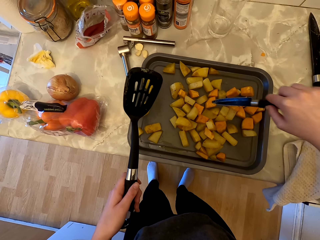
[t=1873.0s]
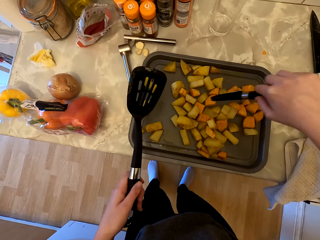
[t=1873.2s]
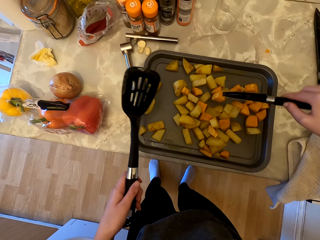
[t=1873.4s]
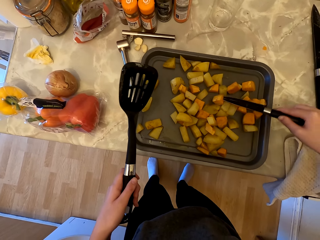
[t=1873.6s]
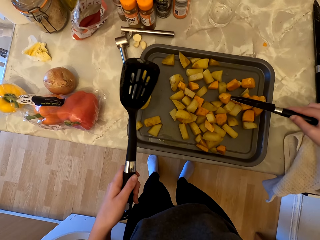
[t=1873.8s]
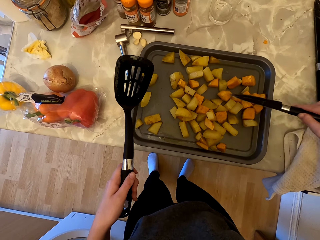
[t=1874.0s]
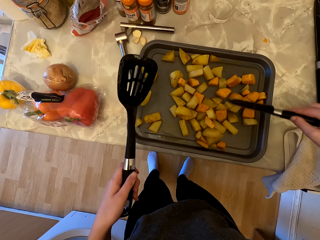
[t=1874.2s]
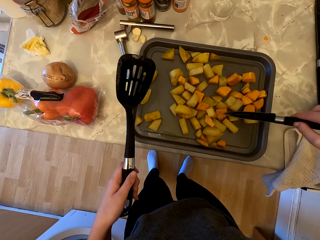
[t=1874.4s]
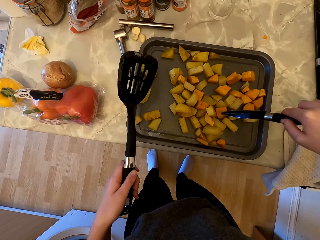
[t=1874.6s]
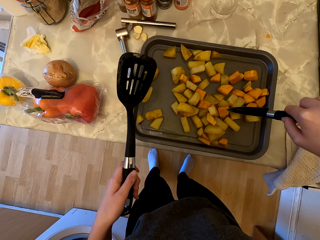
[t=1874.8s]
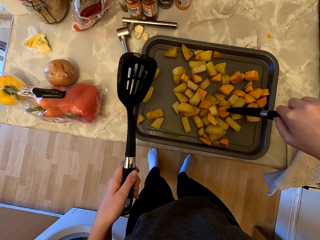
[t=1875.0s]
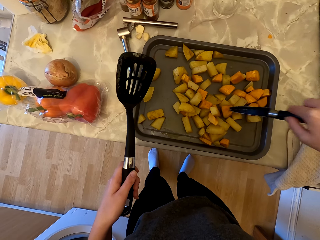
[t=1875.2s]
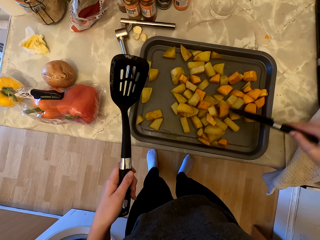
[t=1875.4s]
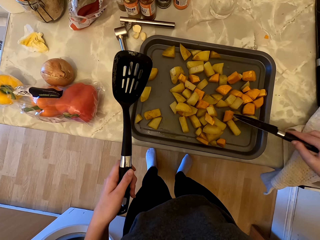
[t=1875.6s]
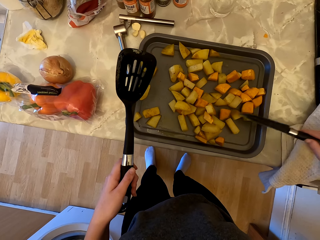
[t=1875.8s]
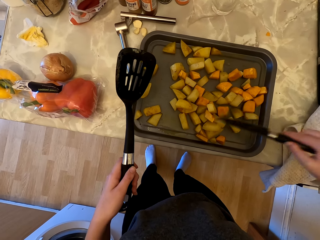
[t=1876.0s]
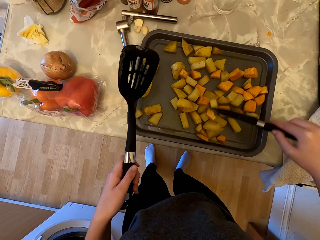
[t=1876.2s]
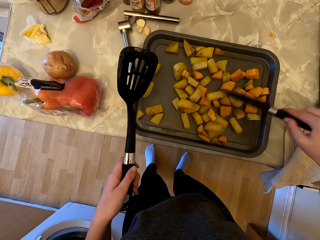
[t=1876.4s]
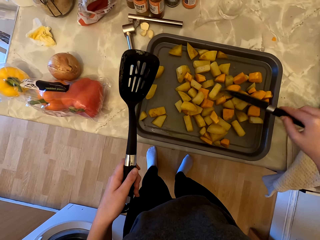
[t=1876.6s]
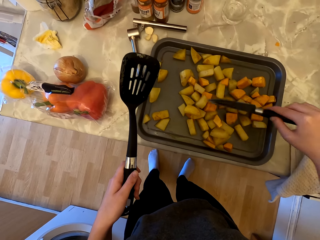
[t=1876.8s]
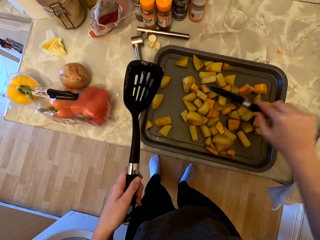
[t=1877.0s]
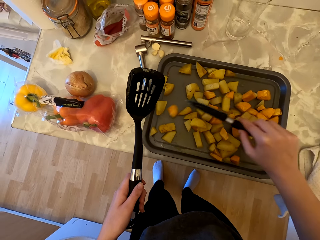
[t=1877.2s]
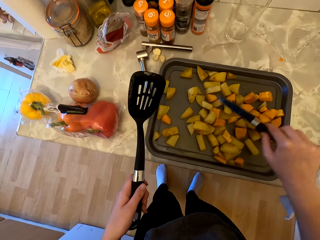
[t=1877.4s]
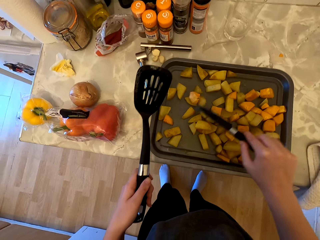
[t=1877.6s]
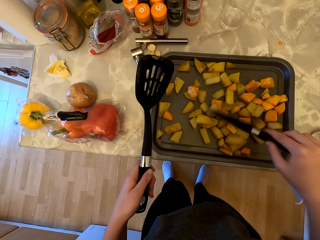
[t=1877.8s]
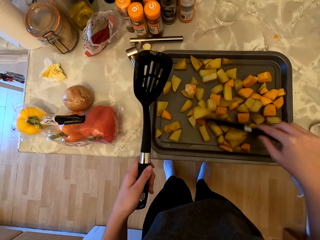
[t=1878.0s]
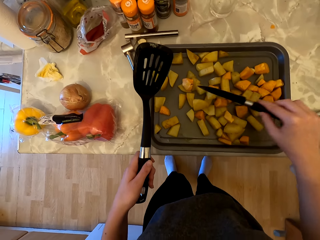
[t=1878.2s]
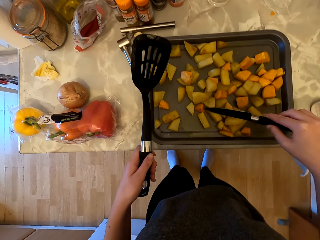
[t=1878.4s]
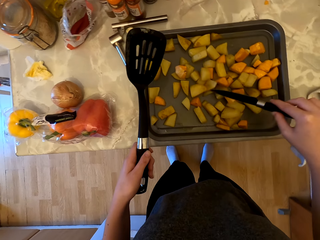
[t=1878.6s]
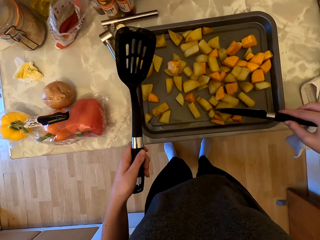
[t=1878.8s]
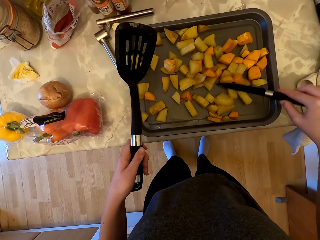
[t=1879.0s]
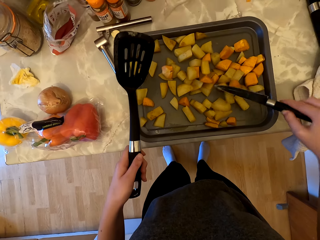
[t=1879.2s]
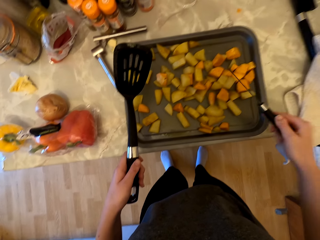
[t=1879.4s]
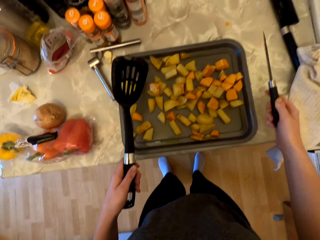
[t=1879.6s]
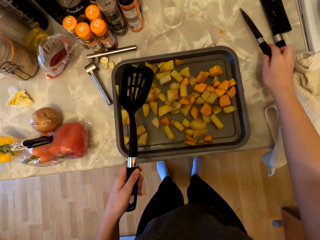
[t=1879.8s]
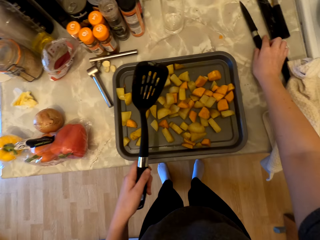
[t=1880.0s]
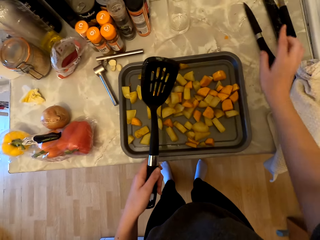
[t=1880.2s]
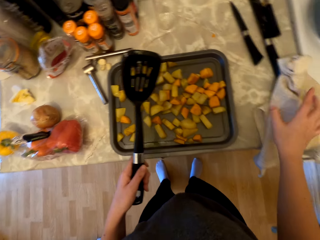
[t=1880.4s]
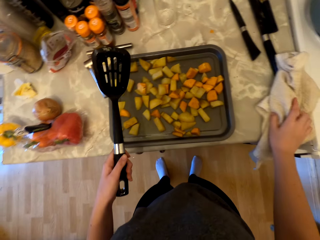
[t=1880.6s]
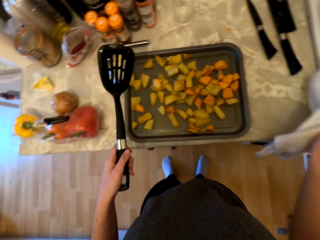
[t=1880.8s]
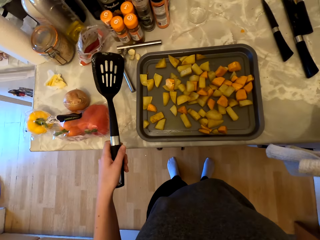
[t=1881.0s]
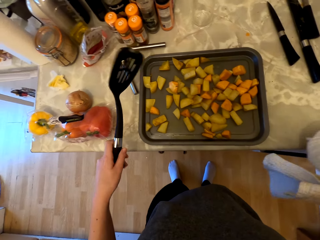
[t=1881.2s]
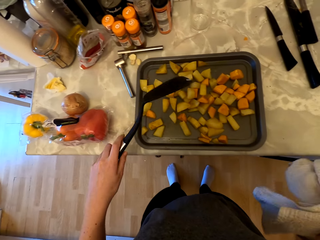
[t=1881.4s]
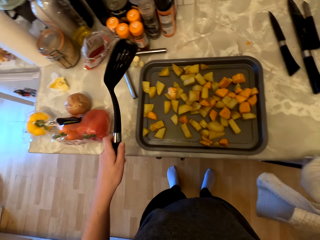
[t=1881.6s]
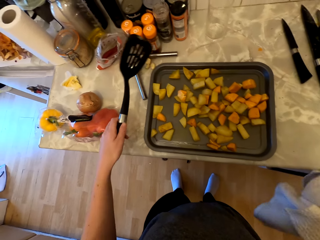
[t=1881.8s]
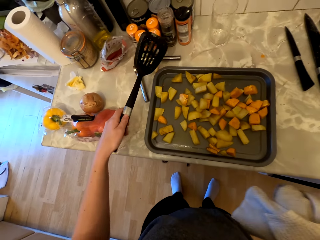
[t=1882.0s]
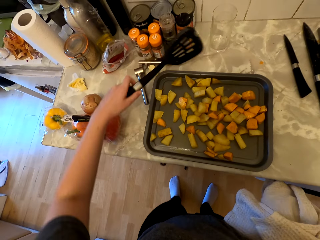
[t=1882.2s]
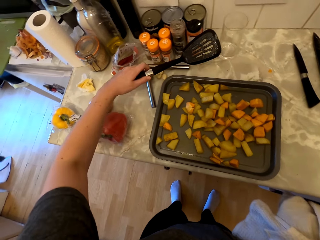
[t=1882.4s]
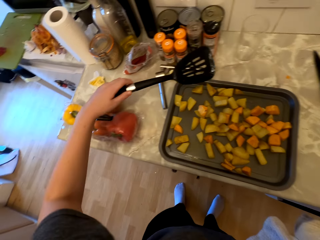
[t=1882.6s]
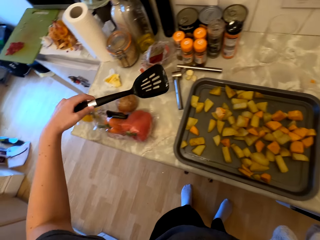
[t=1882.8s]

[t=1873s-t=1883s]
The camera wearer spreads the potatoes on the tray with the knife. They place the knife on the counter. They pick up the kitchen towel from the cabinet.

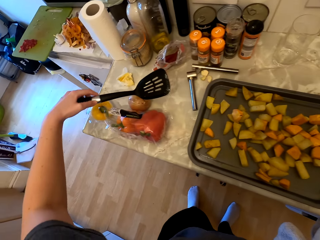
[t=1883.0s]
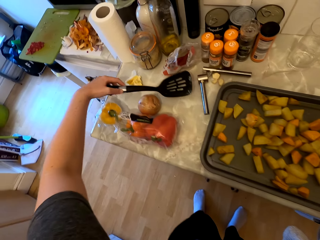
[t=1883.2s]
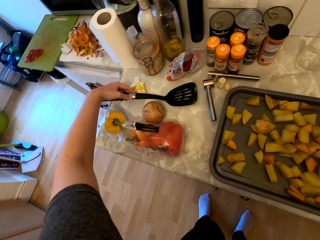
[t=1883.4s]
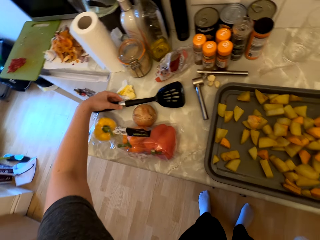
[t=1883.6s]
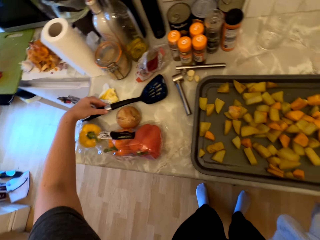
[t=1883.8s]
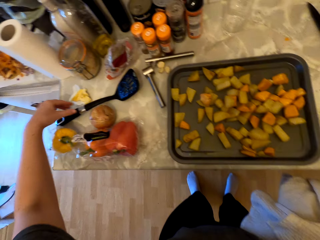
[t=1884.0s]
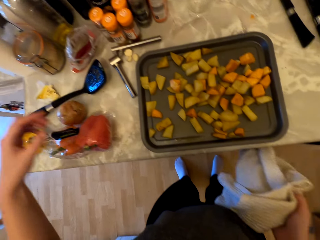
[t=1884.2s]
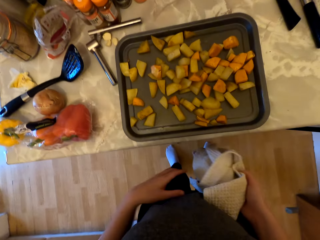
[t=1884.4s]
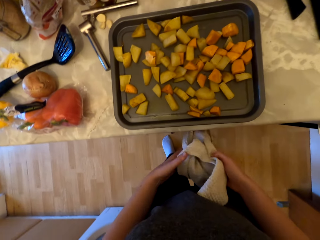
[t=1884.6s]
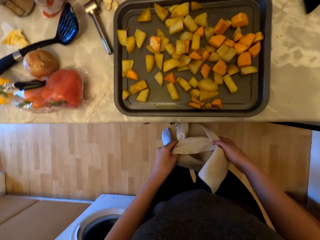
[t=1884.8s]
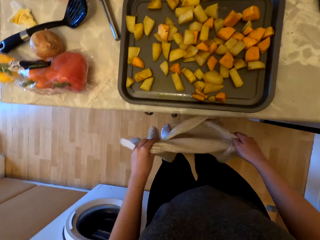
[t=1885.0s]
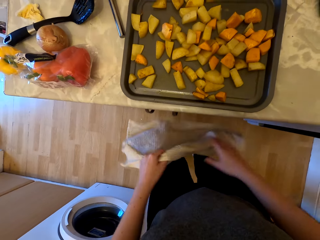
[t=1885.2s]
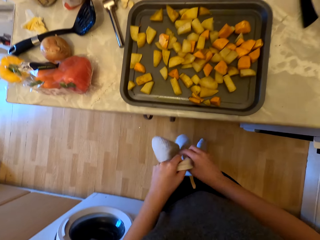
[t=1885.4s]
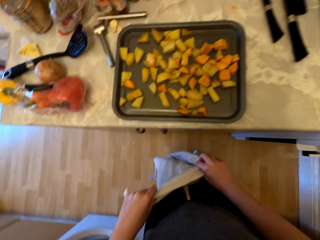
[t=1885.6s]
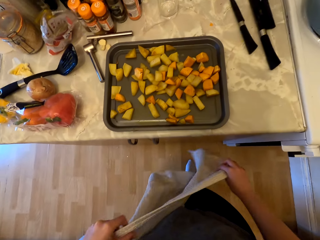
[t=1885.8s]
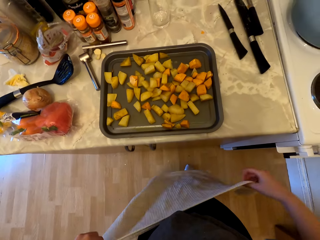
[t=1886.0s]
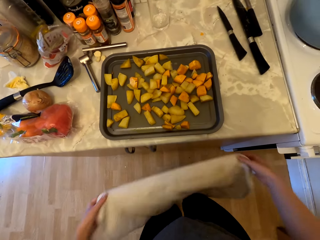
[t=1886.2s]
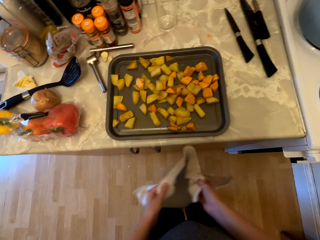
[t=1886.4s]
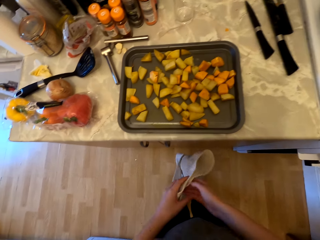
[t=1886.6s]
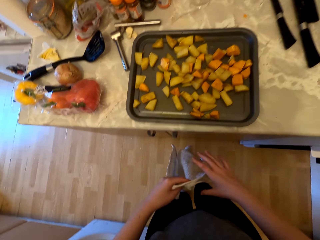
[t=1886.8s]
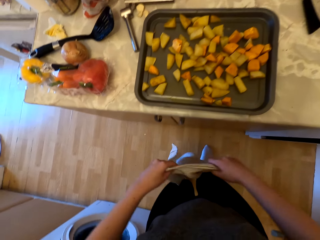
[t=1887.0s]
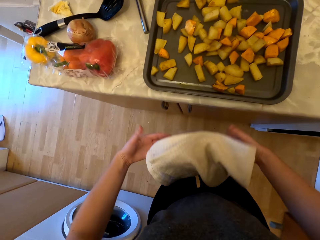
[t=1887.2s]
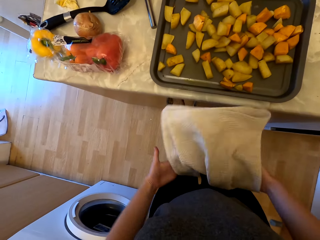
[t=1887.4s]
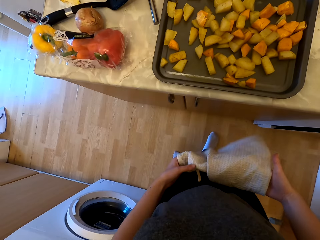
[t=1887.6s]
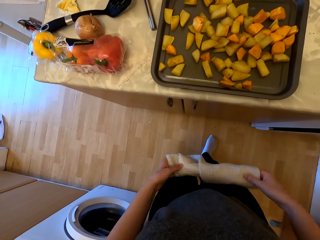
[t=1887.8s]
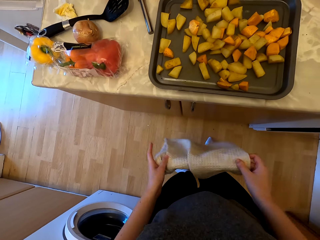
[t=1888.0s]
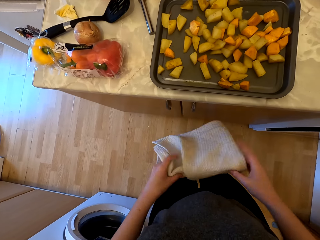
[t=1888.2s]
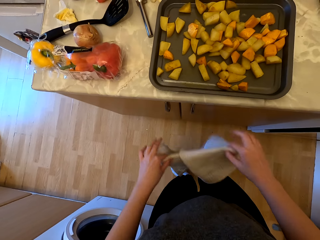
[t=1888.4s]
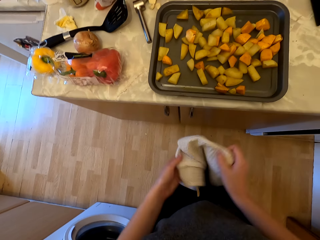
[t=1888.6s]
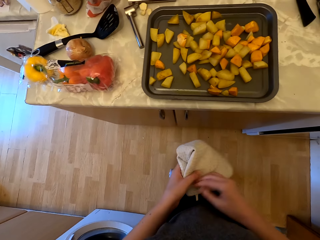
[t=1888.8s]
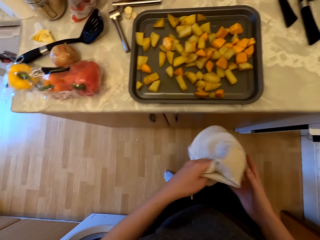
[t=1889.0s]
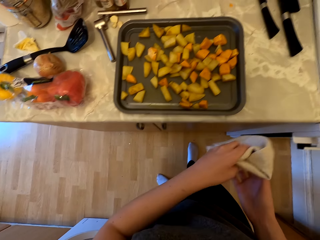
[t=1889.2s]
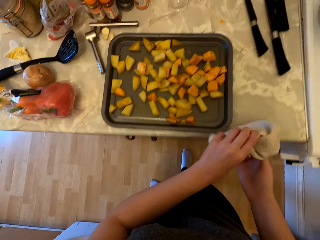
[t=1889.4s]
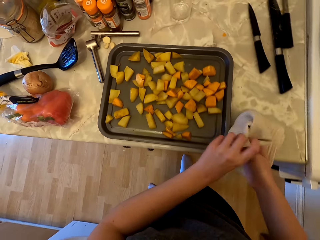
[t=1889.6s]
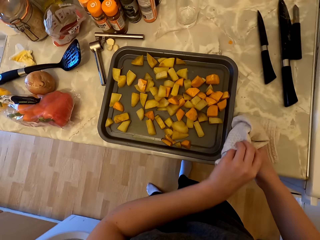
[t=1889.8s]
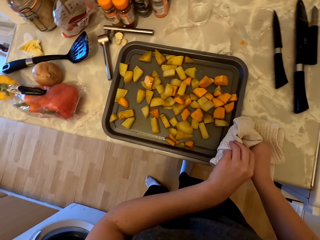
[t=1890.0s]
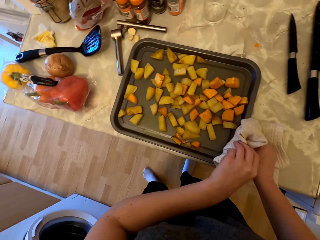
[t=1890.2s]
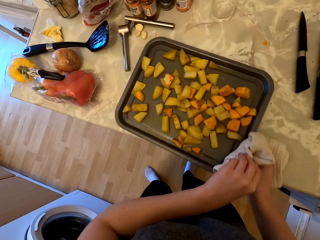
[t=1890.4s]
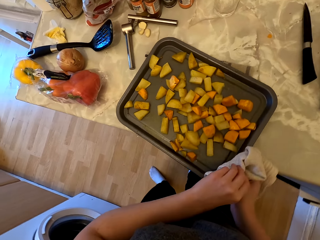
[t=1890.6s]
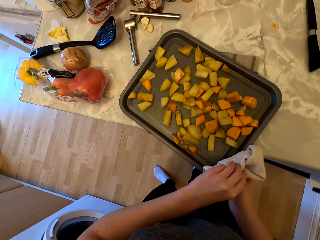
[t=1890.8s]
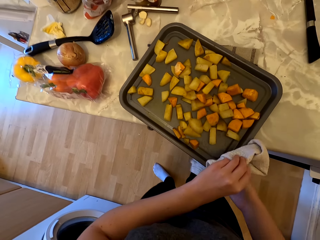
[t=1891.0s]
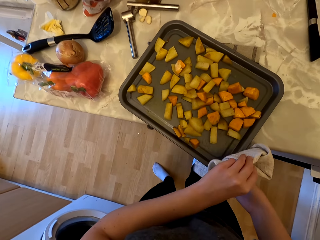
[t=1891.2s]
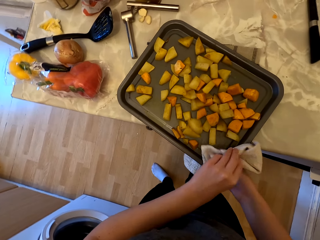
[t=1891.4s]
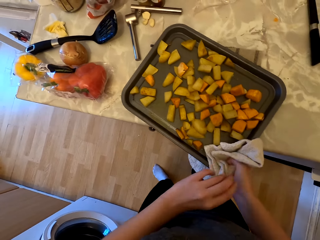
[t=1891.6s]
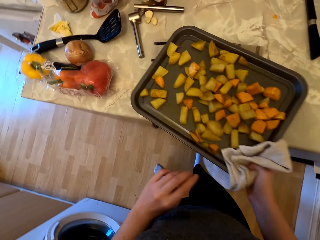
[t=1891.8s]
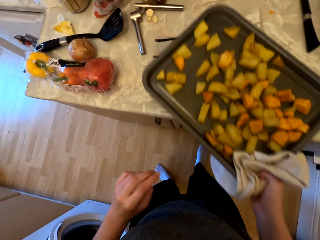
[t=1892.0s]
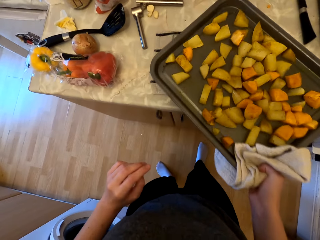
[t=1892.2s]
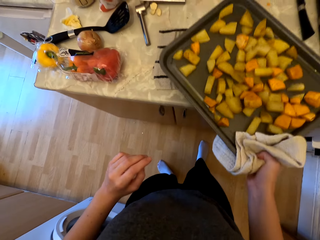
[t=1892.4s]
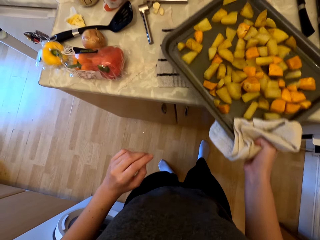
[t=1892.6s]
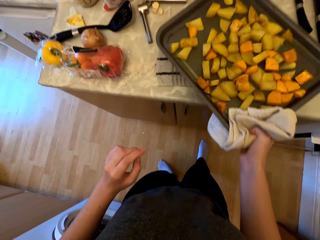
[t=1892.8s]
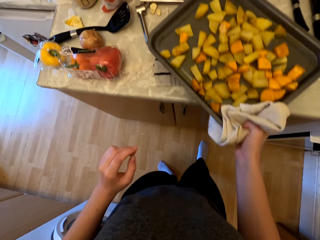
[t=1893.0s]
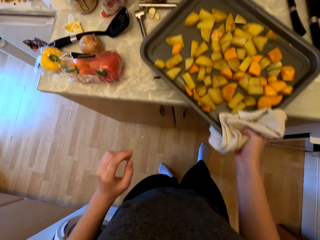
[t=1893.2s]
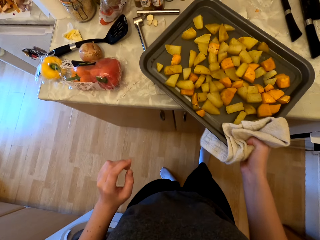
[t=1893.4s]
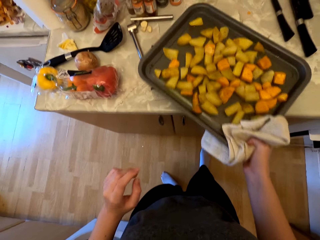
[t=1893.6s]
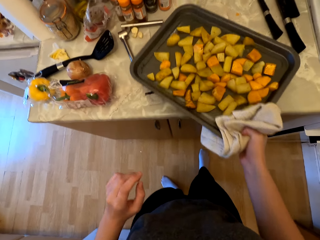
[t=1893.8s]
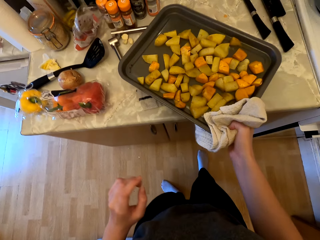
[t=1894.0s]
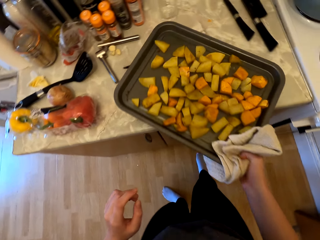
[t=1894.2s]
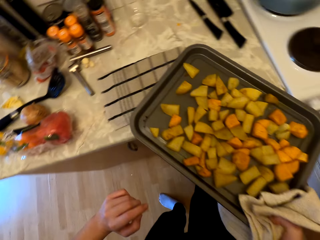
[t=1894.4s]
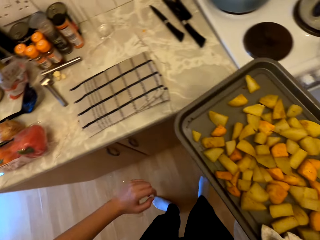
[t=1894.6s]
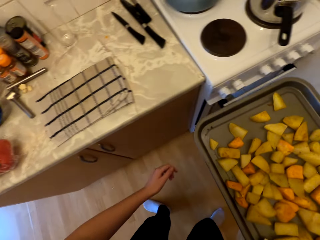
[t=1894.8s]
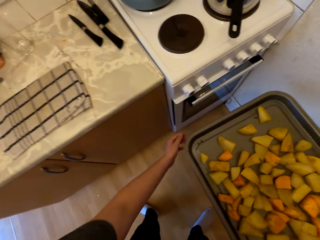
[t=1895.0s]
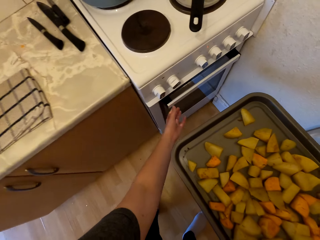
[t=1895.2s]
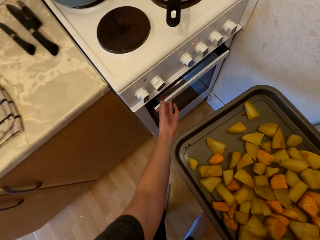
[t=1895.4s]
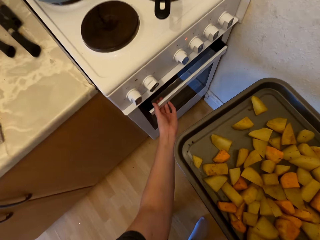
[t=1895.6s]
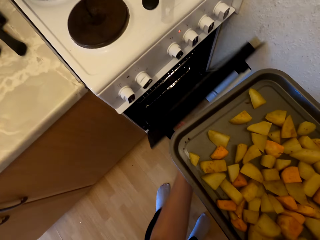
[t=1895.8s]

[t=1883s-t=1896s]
The camera wearer places the turner spoon on the countertop. They straighten the kitchen towel. They fold the kitchen towel. They hold the tray with the kitchen towel. They pick up the tray of potatoes from the cabinet. They shake the potatoes and something on the tray.
